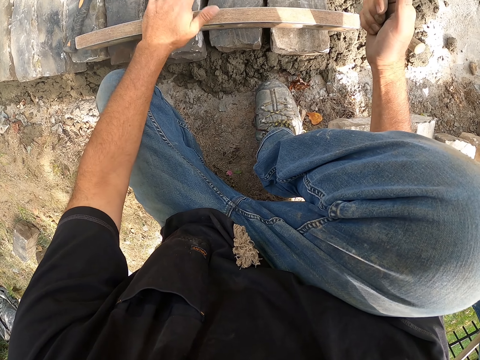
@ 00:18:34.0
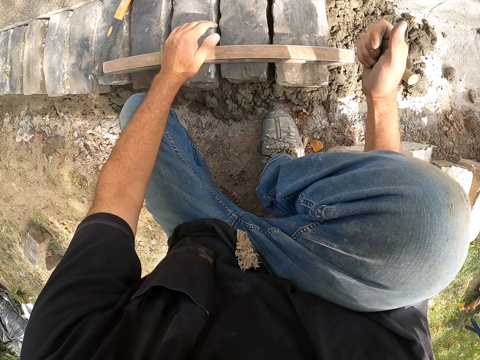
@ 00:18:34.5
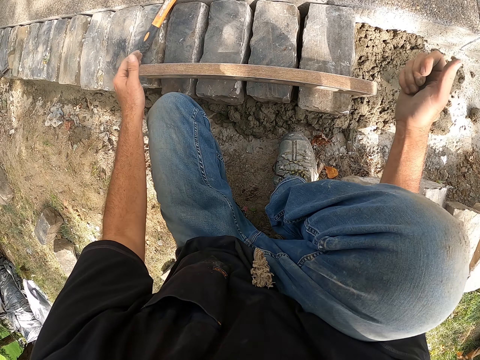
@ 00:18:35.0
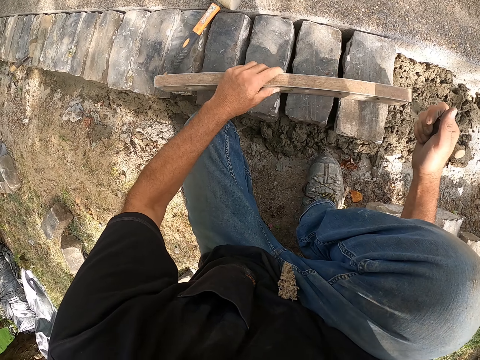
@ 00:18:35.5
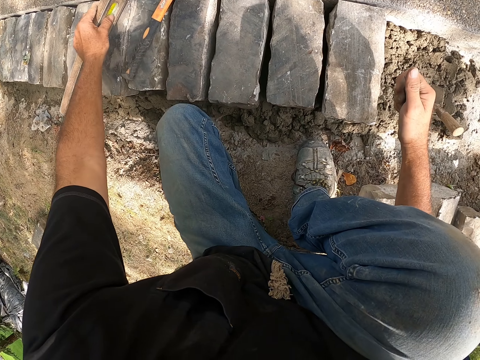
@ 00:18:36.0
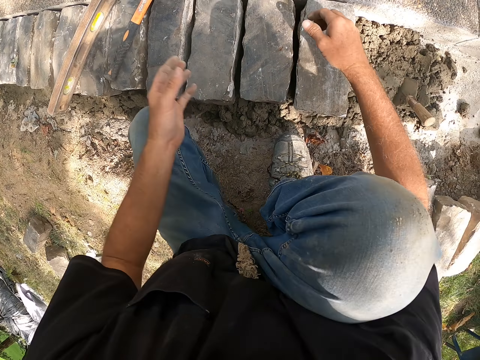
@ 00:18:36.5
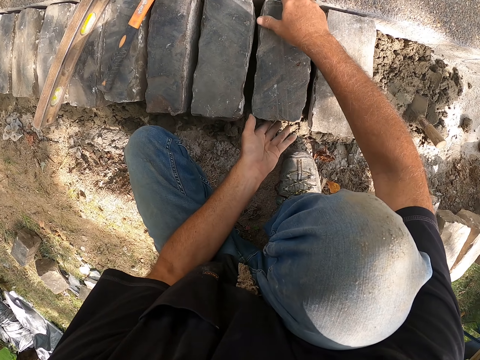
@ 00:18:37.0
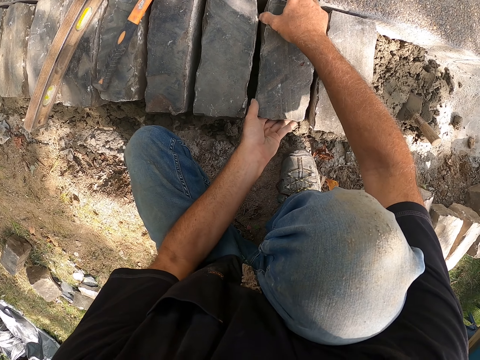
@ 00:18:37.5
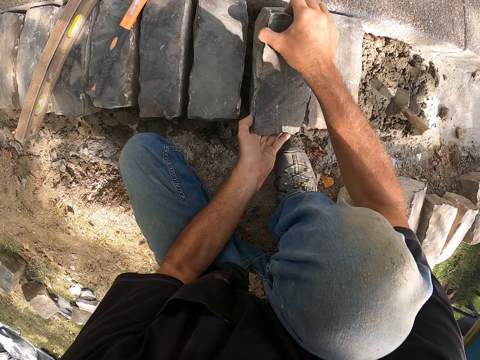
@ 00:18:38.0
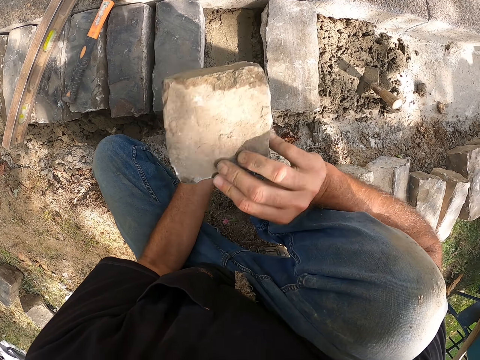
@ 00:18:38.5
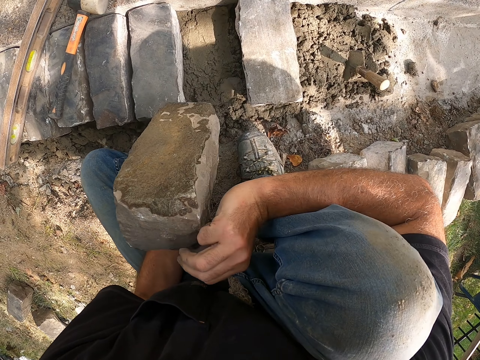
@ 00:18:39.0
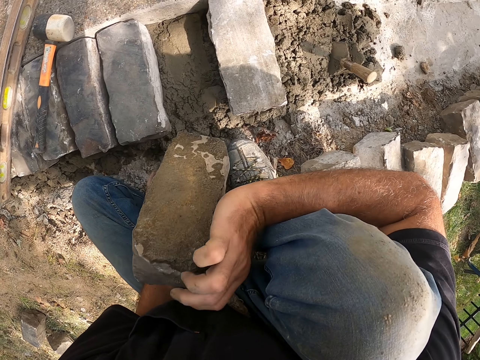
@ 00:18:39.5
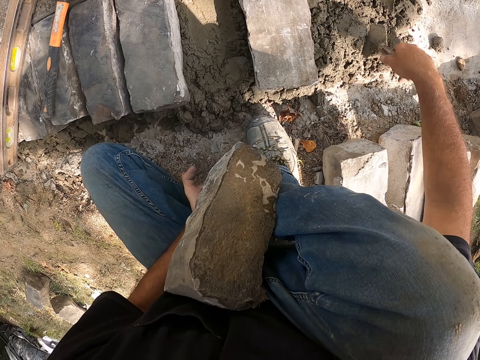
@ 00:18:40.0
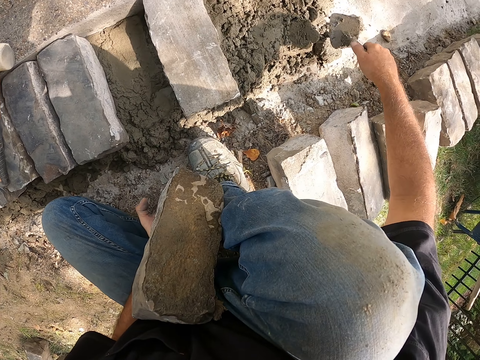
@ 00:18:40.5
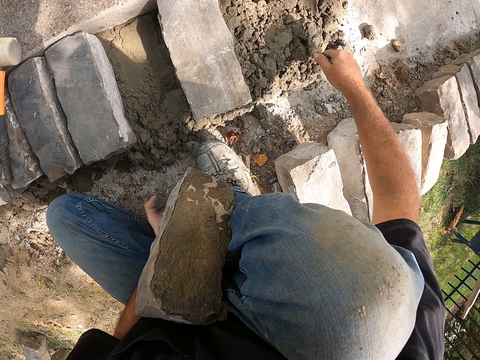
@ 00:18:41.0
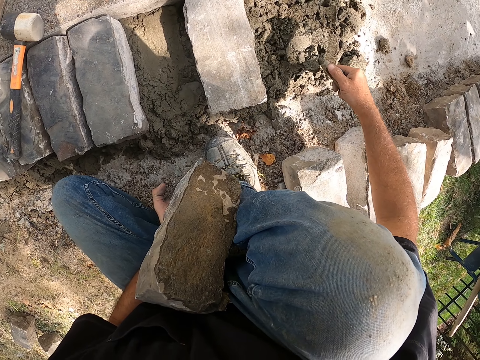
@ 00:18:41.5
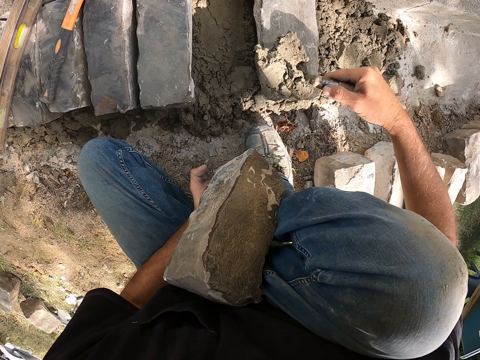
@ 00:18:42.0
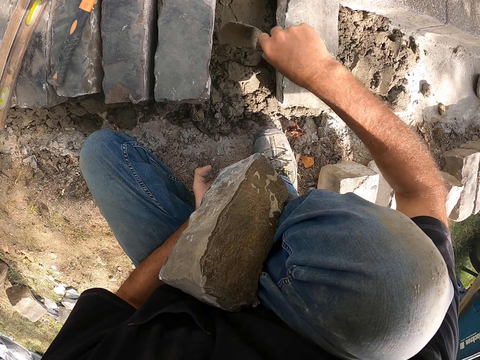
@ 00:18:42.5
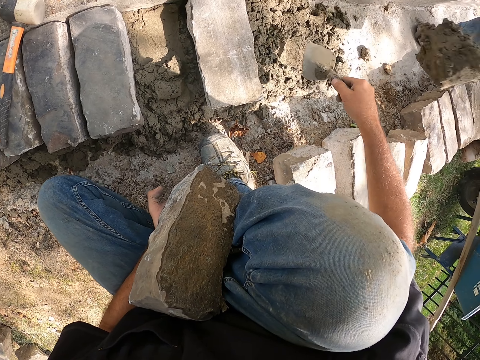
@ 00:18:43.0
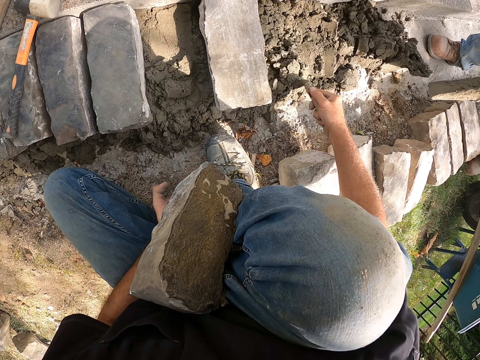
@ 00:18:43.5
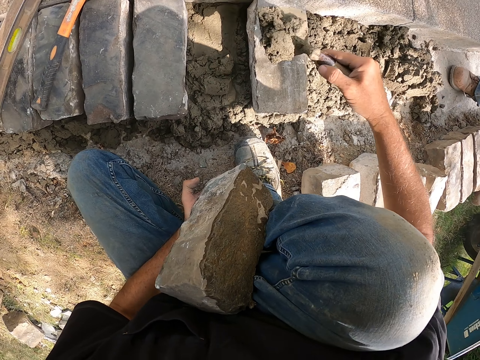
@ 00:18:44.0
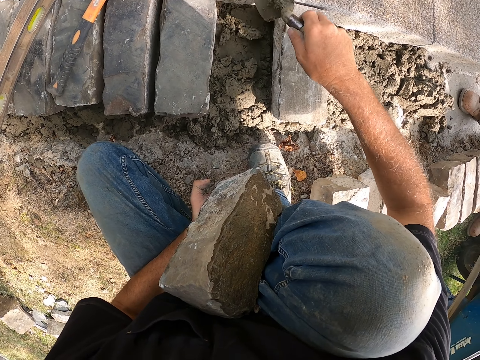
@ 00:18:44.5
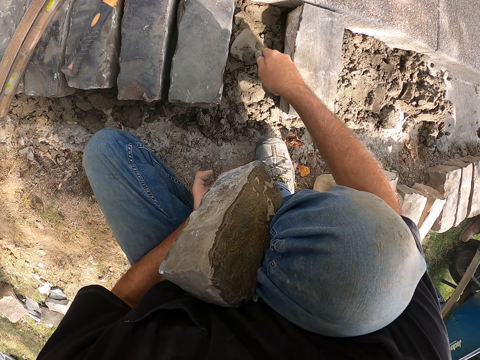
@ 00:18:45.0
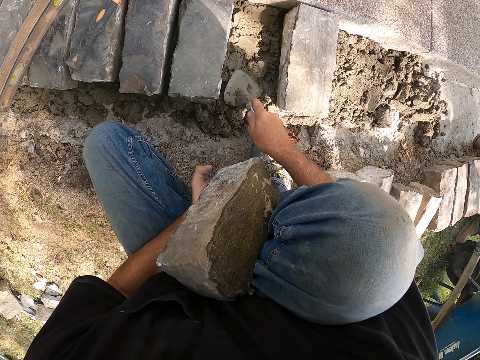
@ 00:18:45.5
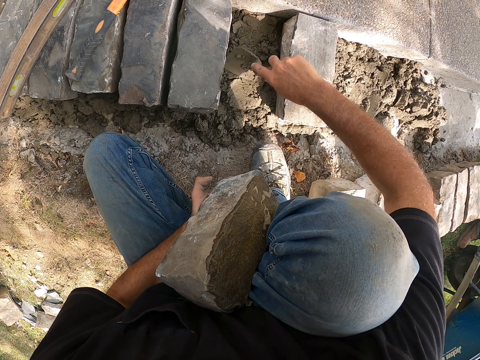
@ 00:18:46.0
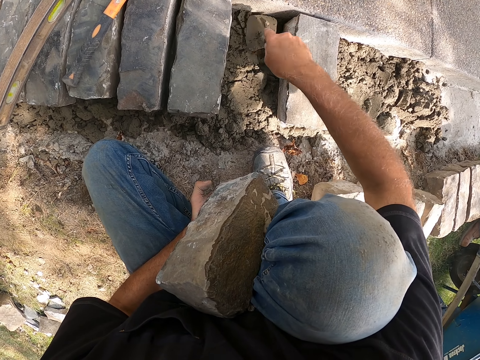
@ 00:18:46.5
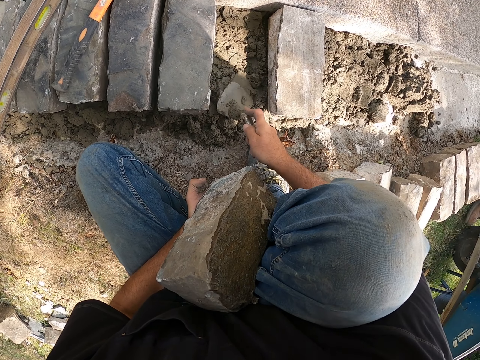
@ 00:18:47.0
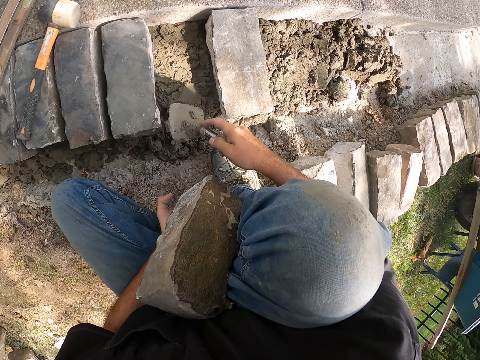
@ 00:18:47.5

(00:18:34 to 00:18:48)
The camera wearer looks around a construction site. They move a meter level on a block. They pick up a block from the ground. They scoop cement with a trowel. They pour cement on the ground. They scoop cement with the trowel. They pour cement on the ground. A man pours cement on the floor. The camera wearer spreads cement on the ground. They mix the concrete well.

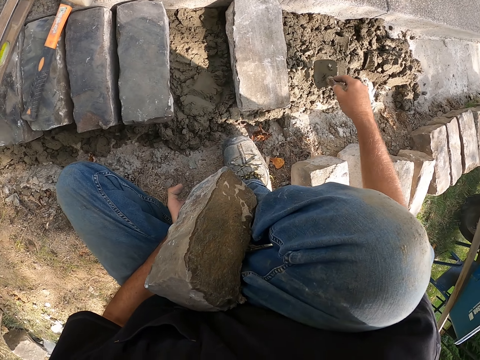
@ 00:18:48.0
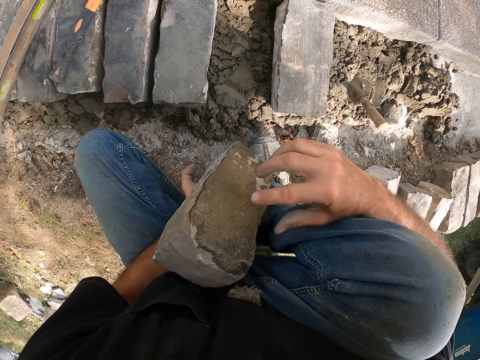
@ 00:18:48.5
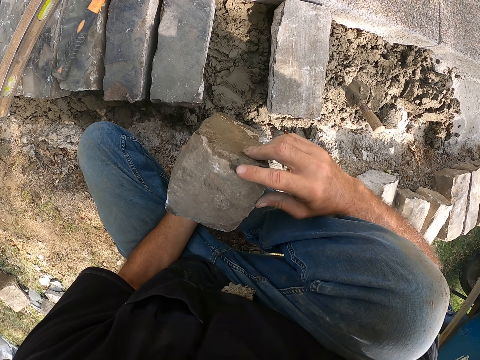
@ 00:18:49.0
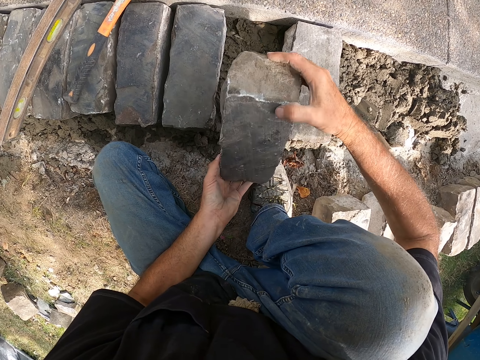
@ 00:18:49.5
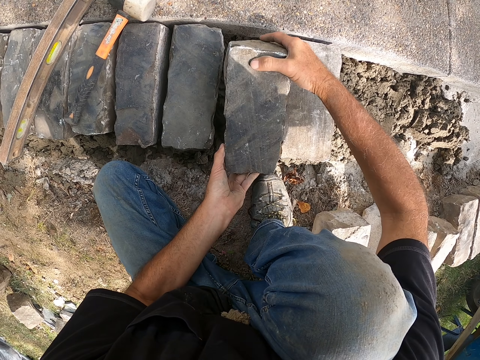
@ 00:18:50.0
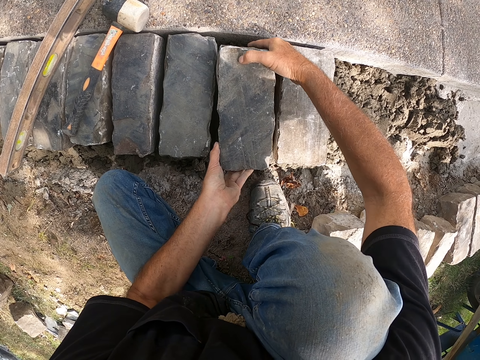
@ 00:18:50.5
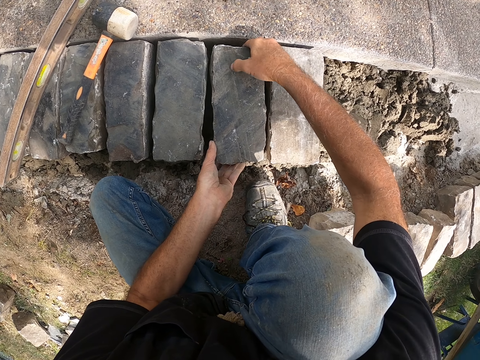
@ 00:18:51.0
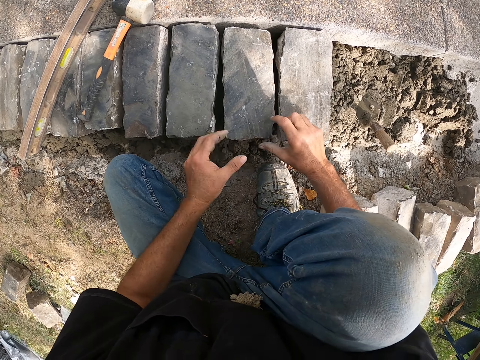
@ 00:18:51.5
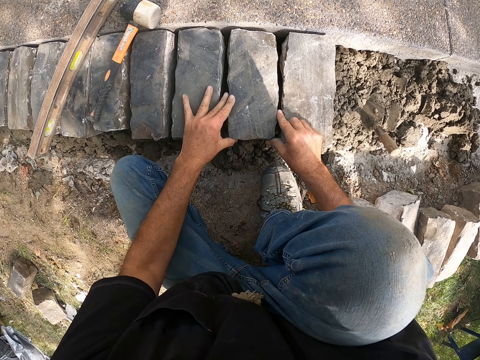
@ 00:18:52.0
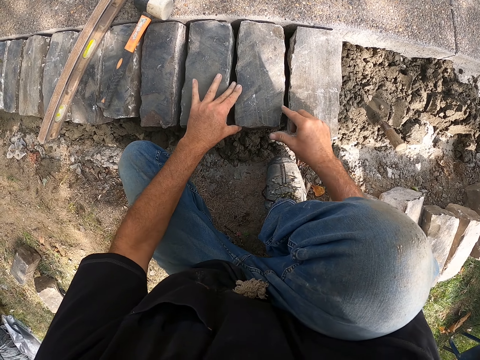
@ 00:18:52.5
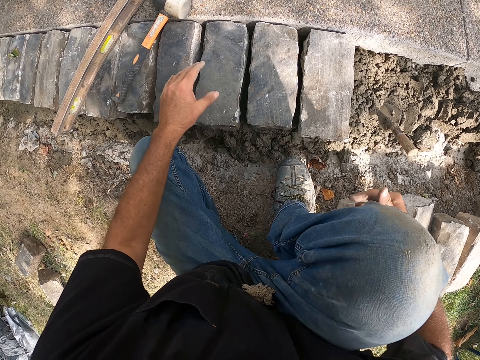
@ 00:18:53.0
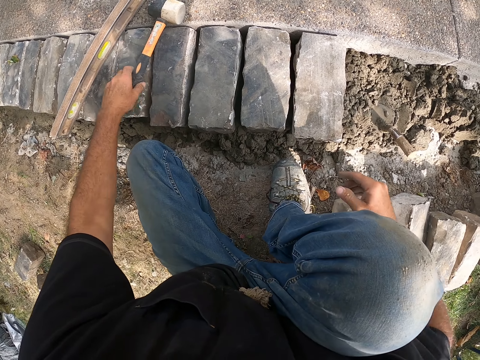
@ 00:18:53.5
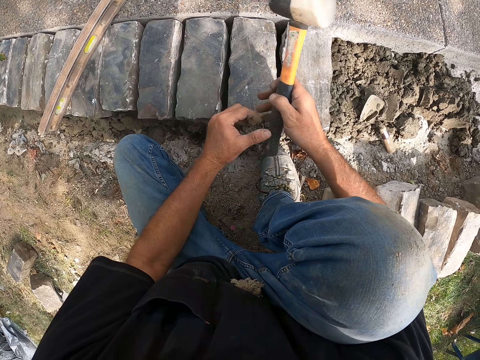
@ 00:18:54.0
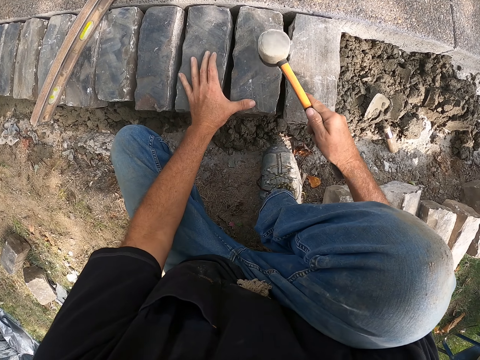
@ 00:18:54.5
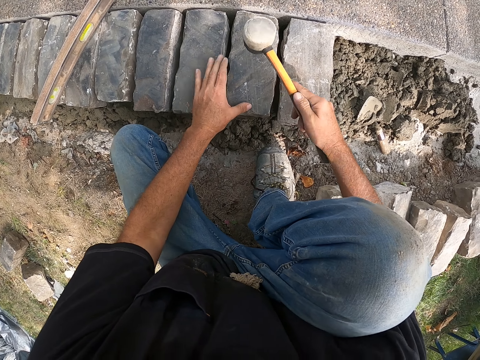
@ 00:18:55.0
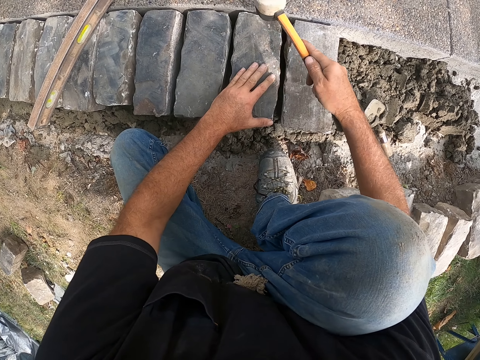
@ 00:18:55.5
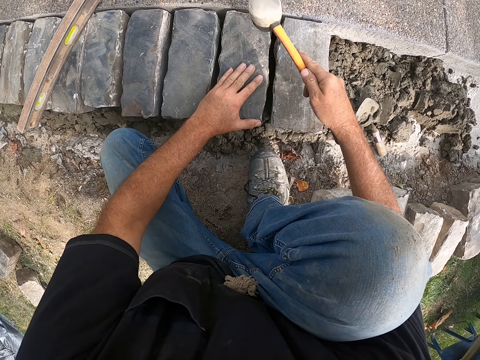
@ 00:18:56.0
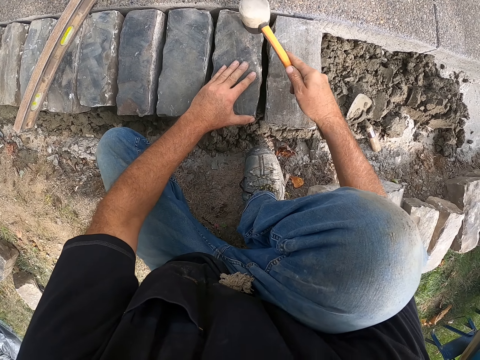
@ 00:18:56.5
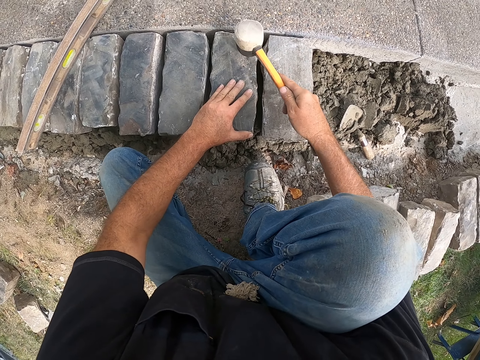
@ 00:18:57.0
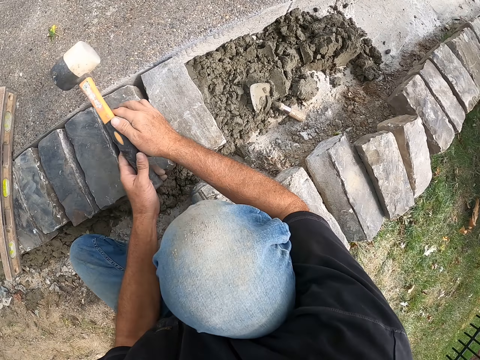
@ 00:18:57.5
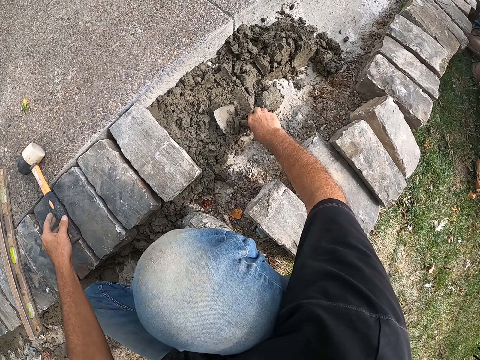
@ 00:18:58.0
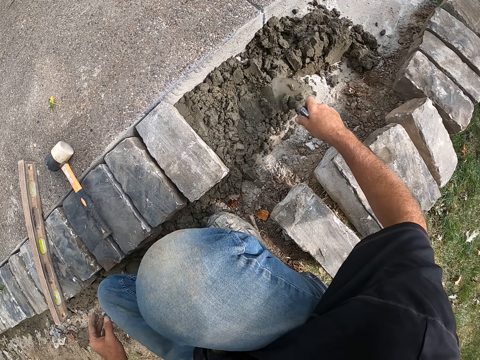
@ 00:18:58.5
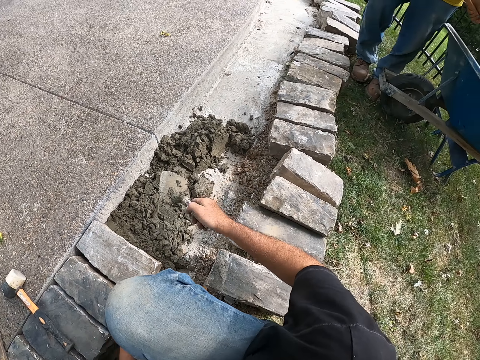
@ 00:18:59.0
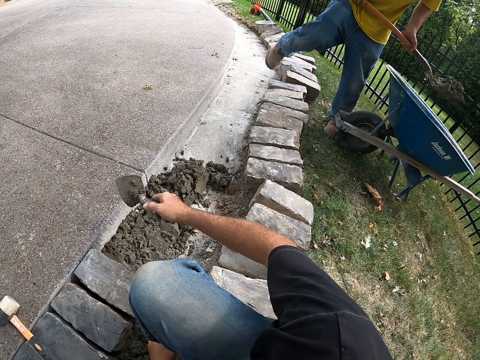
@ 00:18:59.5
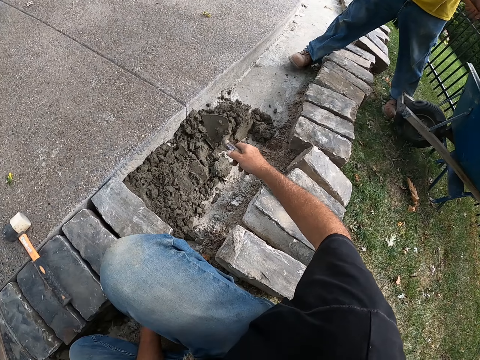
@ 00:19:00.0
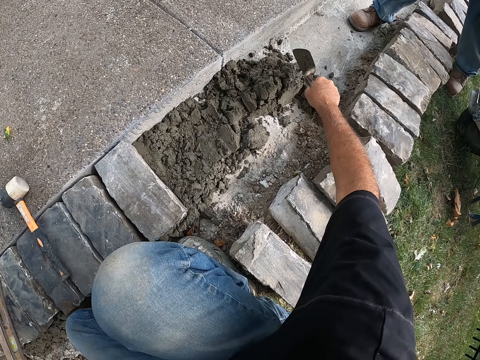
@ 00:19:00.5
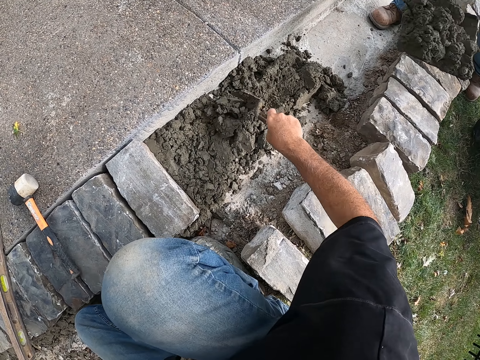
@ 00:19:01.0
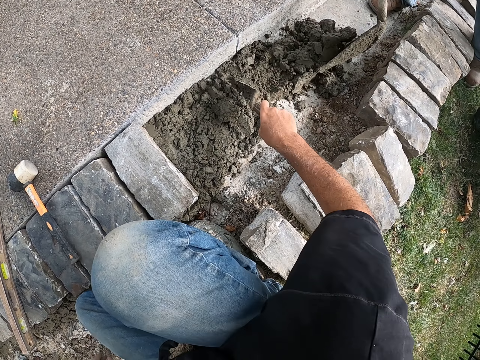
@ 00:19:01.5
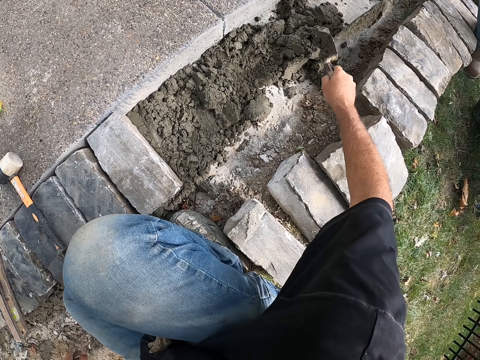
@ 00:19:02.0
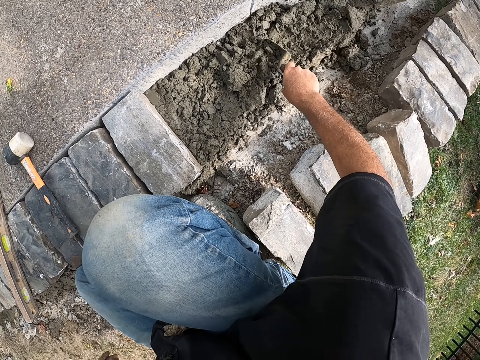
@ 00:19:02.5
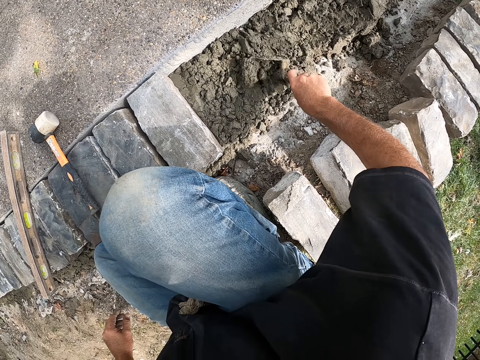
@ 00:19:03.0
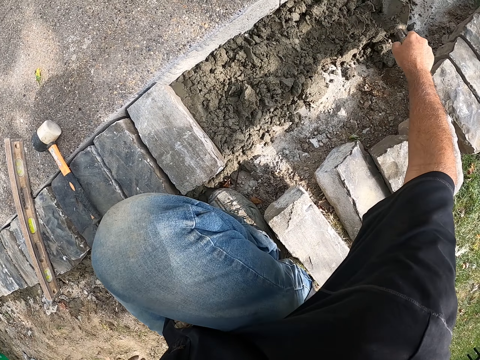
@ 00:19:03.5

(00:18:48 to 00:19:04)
The camera wearer puts down a trowel on the ground. They adjust a block on the ground. They pick up a hammer. They hit the block with the hammer. They lift the block stone. They put down the hammer. They pick up the trowel. They mix cement on the ground well. A man pours cement on the ground.
